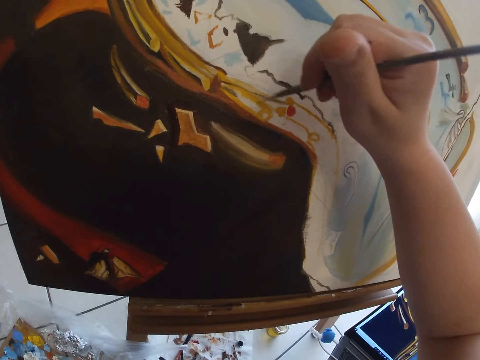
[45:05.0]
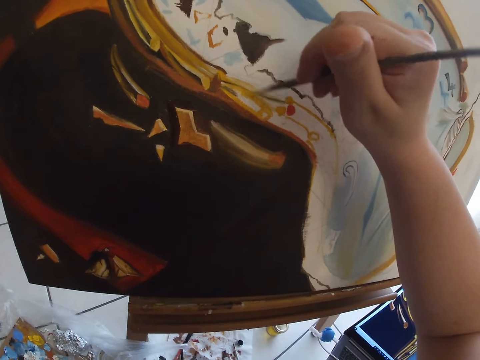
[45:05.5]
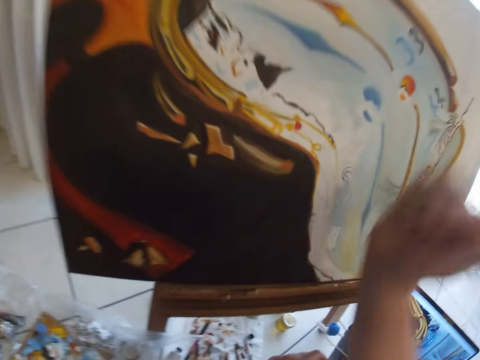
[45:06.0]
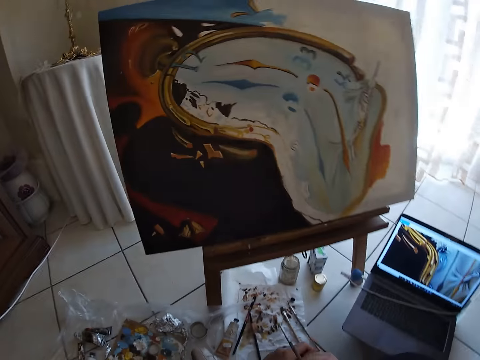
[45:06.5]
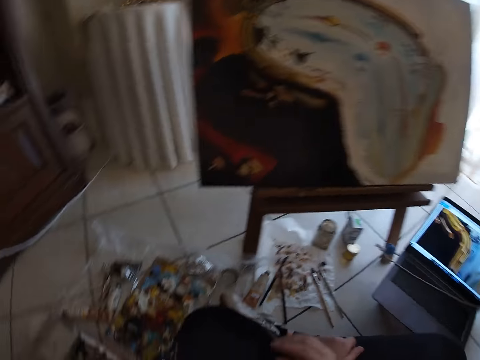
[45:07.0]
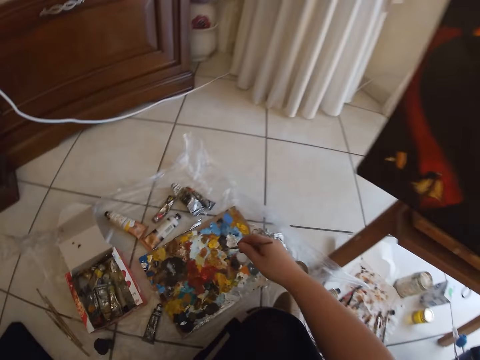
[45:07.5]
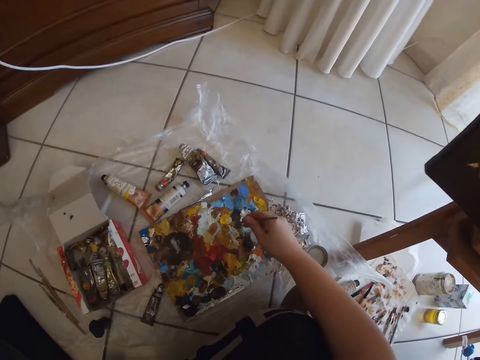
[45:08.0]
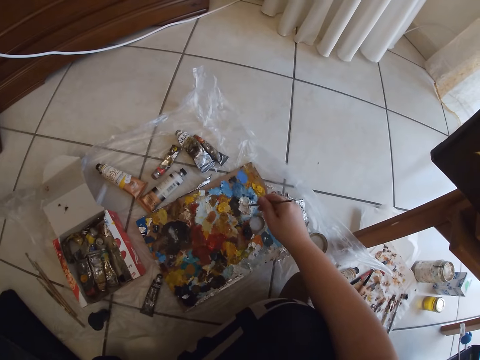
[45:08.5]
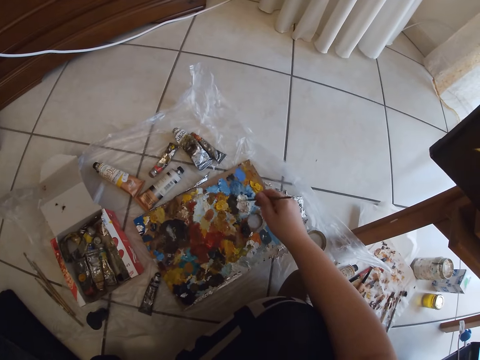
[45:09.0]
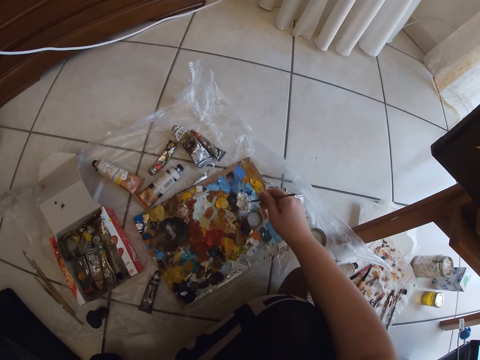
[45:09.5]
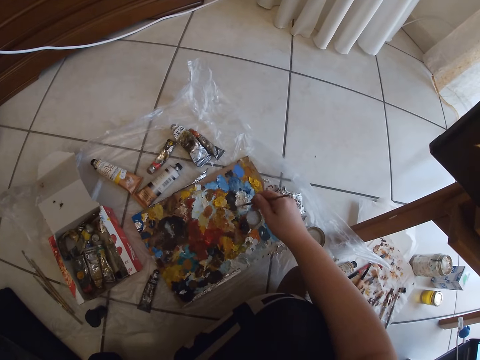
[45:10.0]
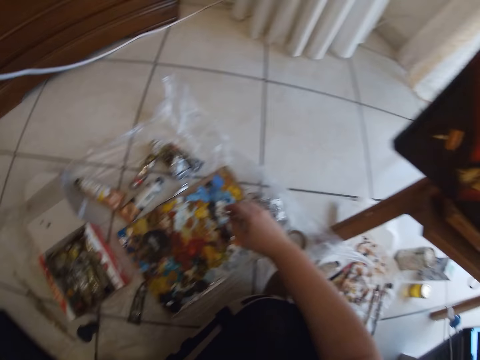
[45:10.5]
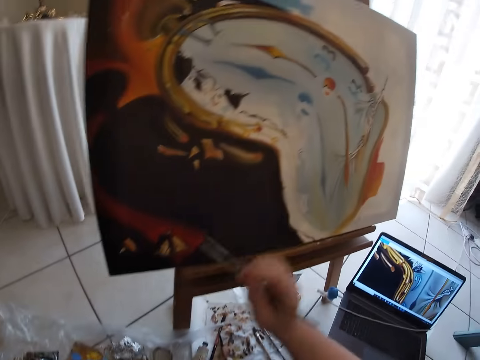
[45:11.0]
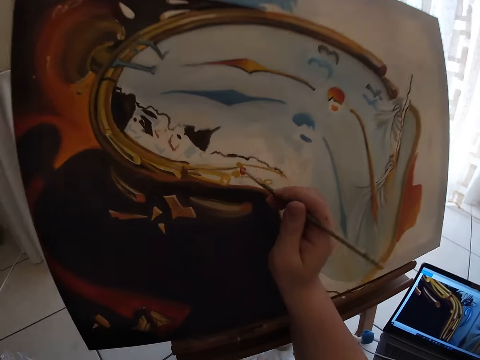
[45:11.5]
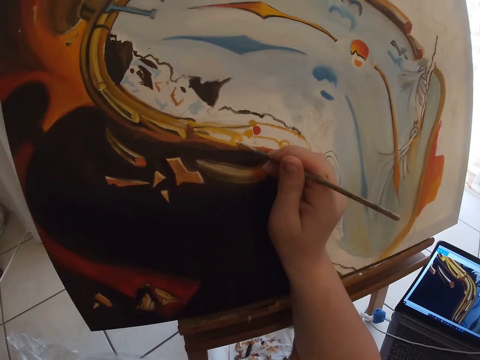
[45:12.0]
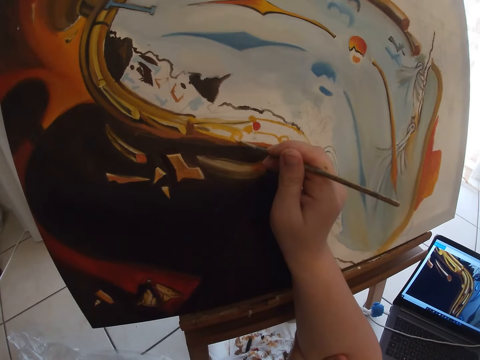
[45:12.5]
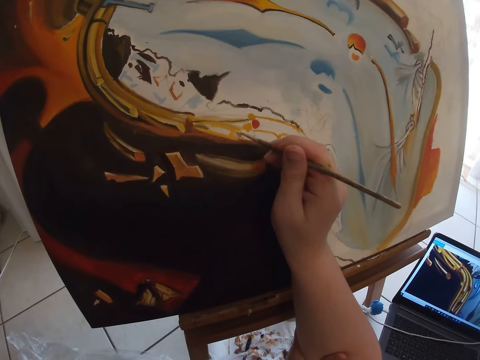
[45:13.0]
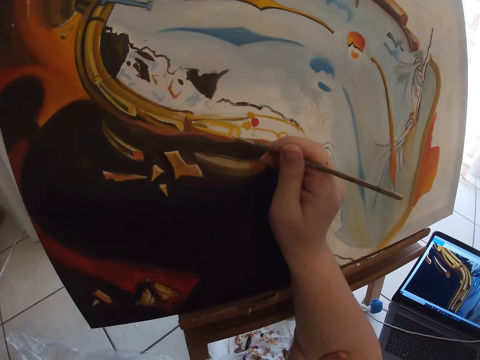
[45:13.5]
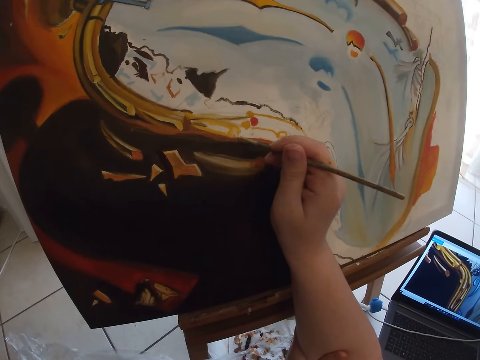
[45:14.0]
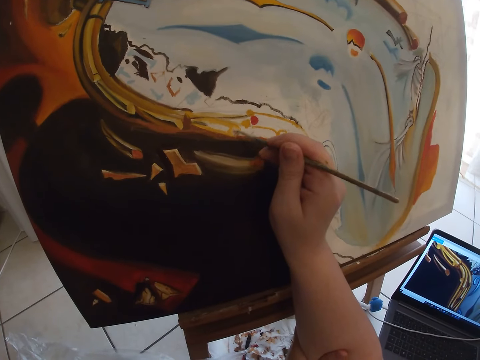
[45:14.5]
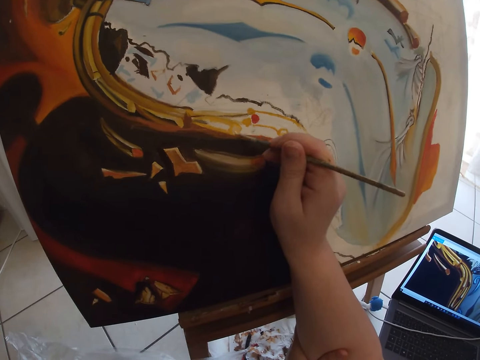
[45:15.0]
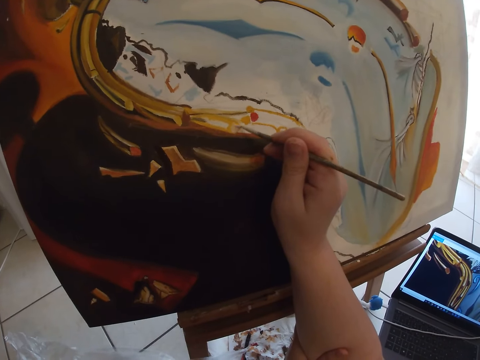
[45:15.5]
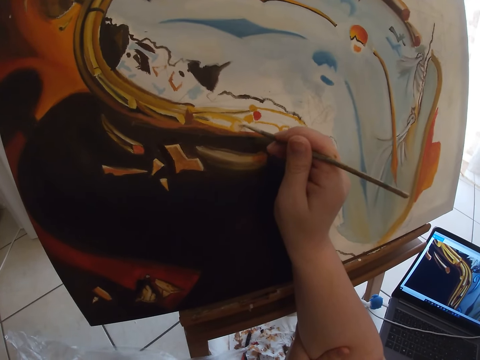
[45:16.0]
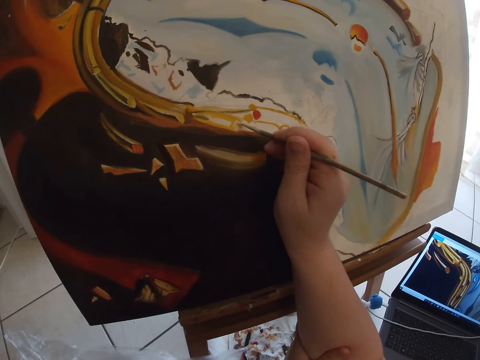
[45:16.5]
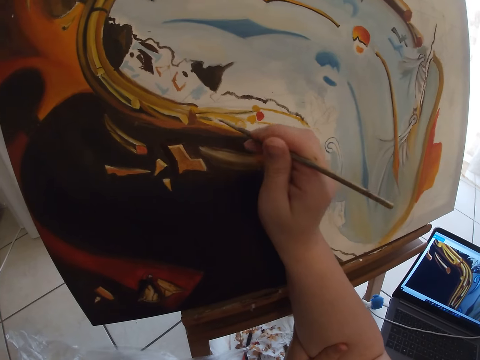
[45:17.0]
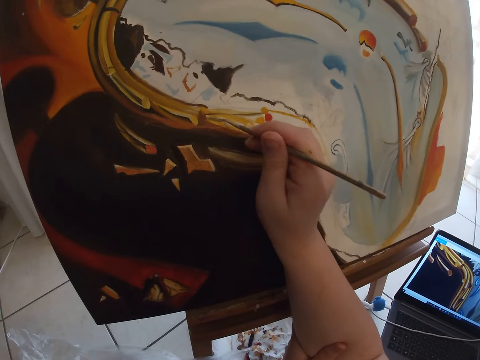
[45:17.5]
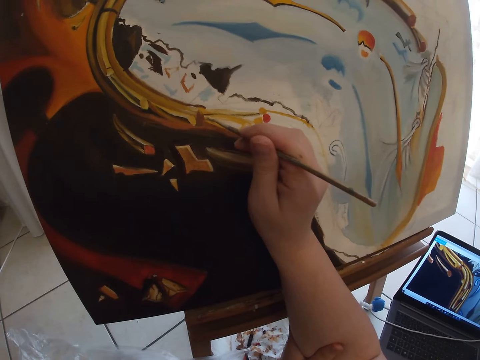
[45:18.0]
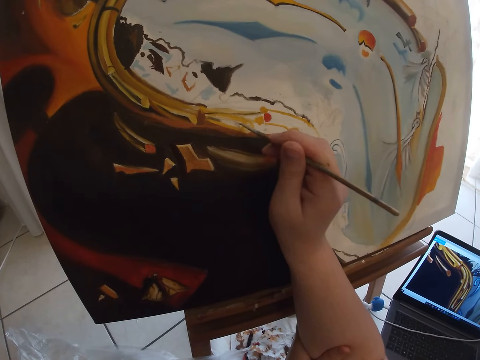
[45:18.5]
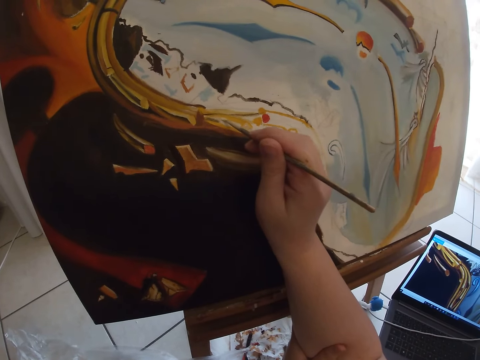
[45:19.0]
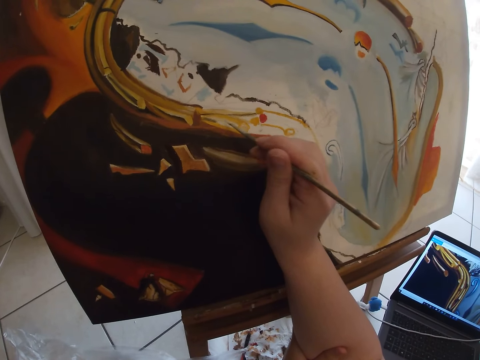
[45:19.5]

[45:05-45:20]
The camera wearer takes paint from the paint board on the ground with the paintbrush in his right hand. He mixes paints on the paint board with the paintbrush in his right hand. He paints the canvas with the paintbrush in his right hand.

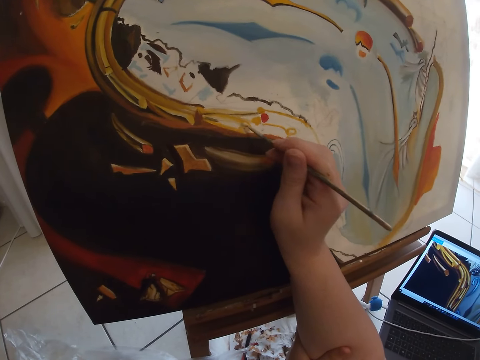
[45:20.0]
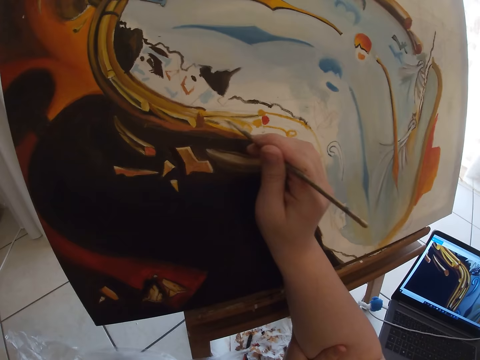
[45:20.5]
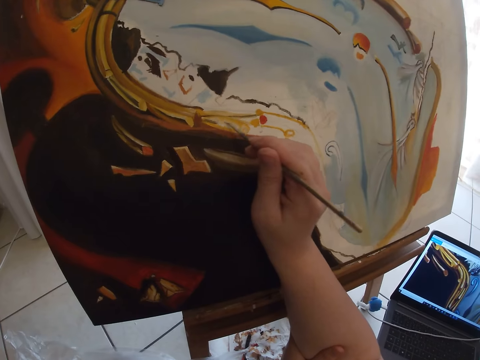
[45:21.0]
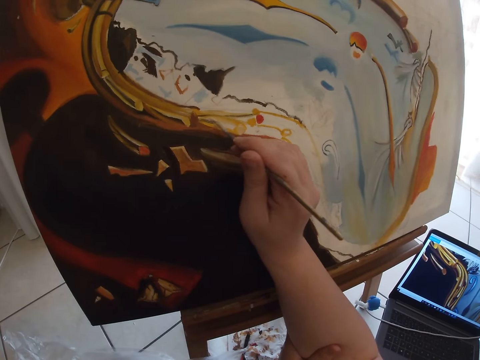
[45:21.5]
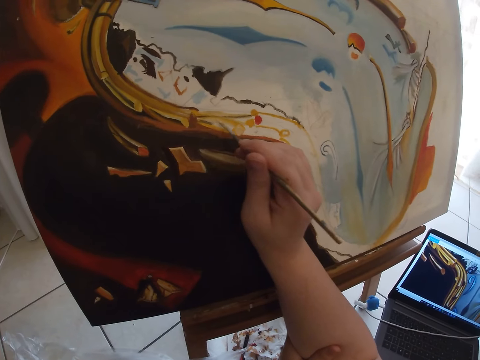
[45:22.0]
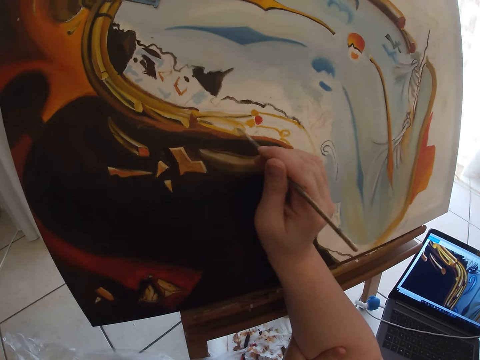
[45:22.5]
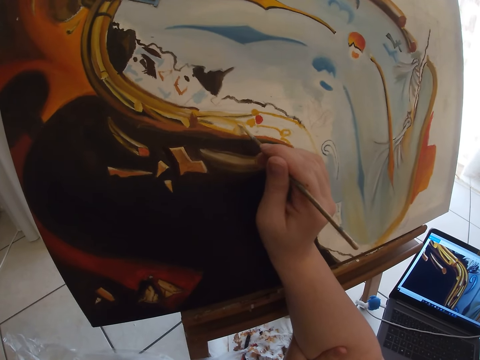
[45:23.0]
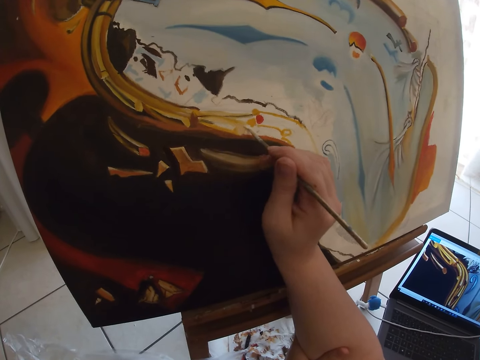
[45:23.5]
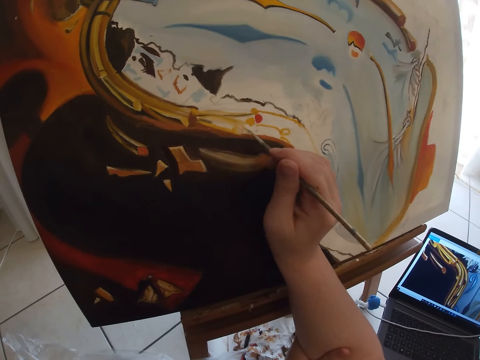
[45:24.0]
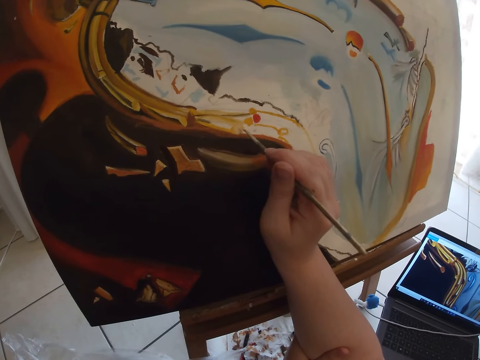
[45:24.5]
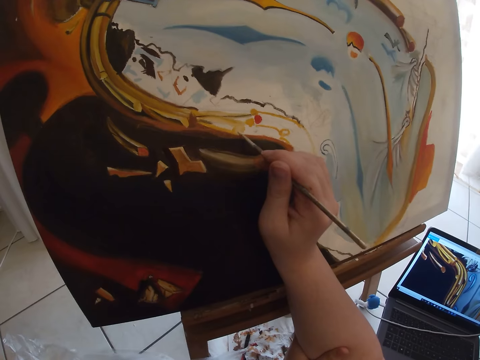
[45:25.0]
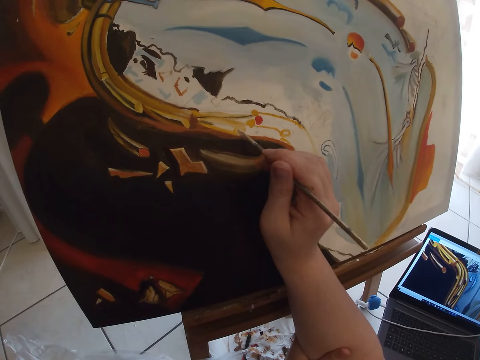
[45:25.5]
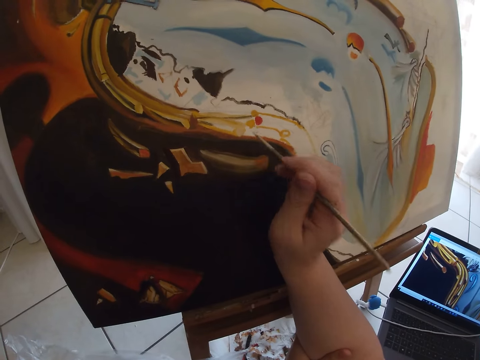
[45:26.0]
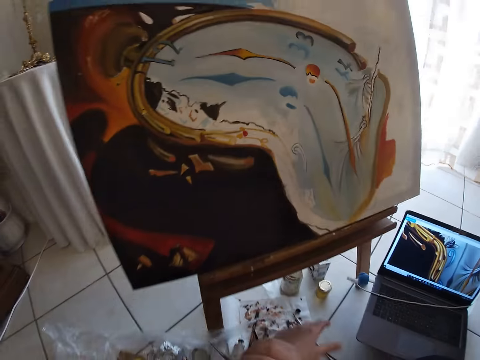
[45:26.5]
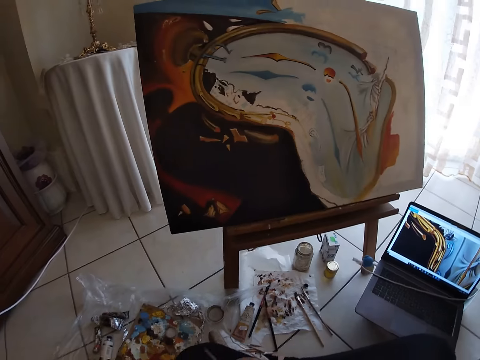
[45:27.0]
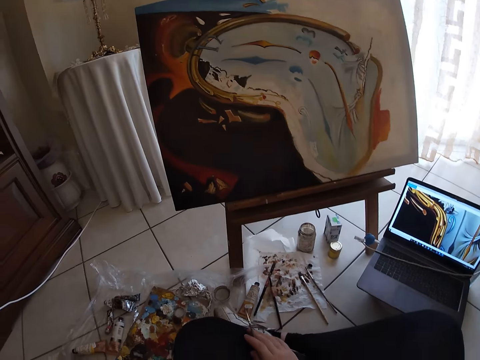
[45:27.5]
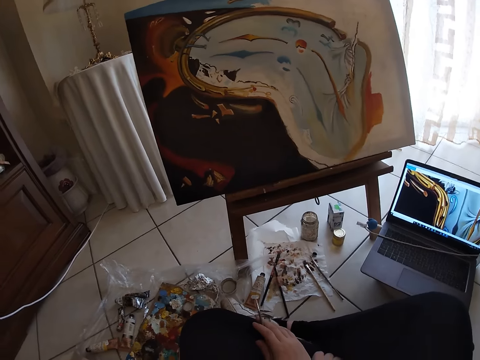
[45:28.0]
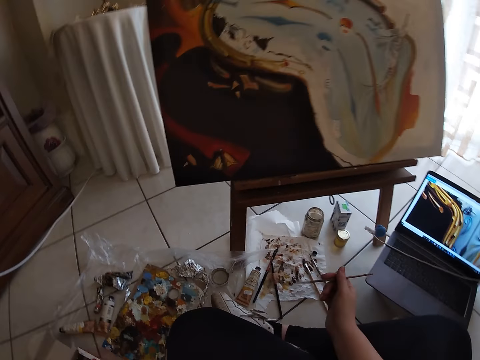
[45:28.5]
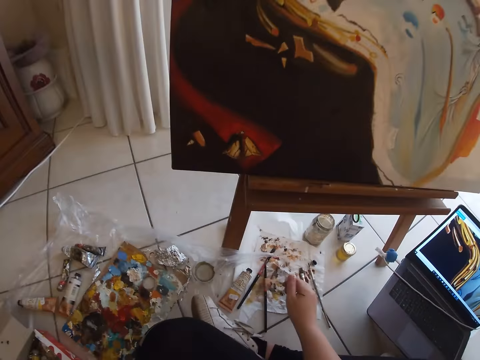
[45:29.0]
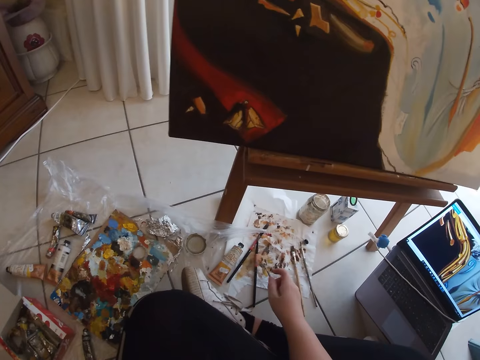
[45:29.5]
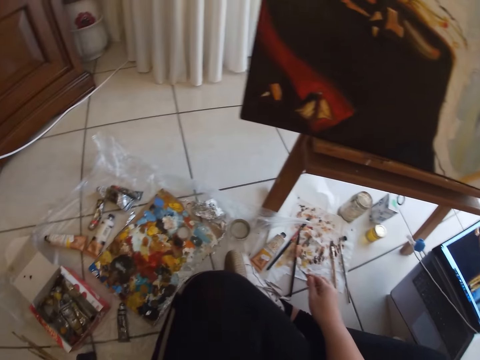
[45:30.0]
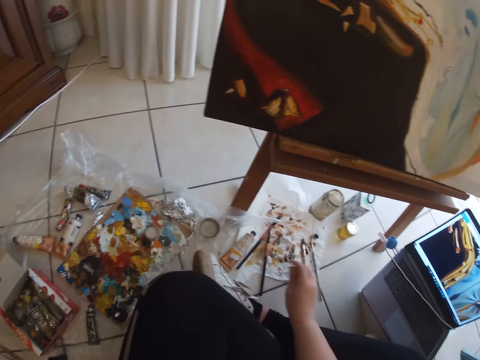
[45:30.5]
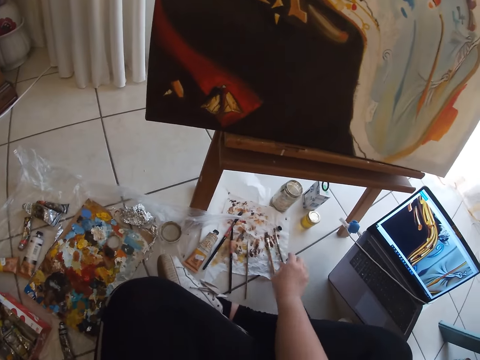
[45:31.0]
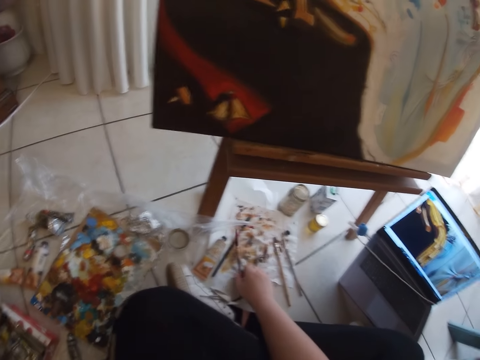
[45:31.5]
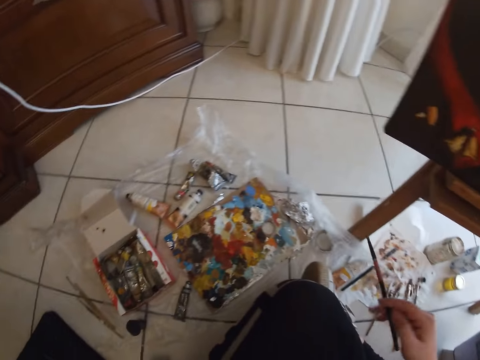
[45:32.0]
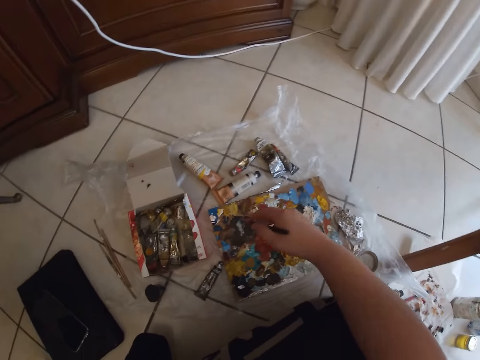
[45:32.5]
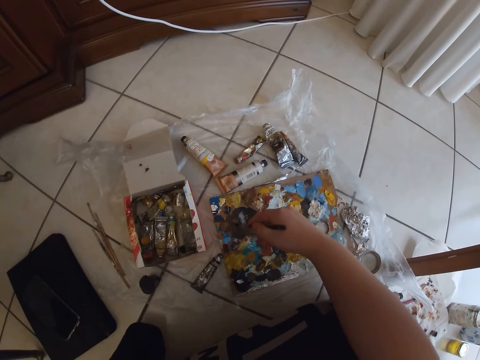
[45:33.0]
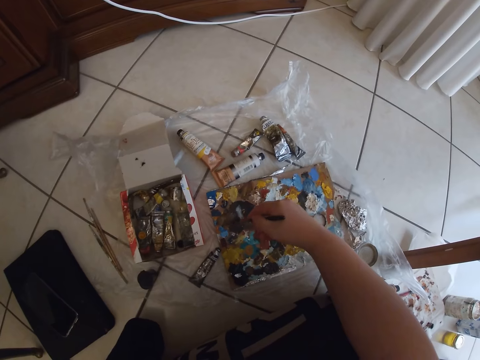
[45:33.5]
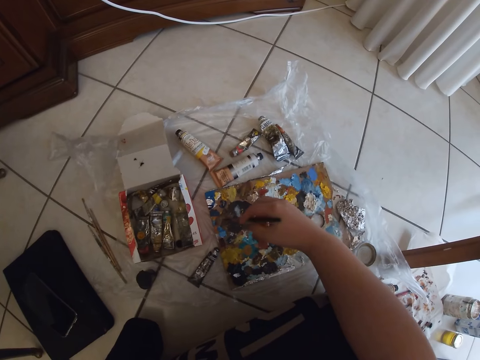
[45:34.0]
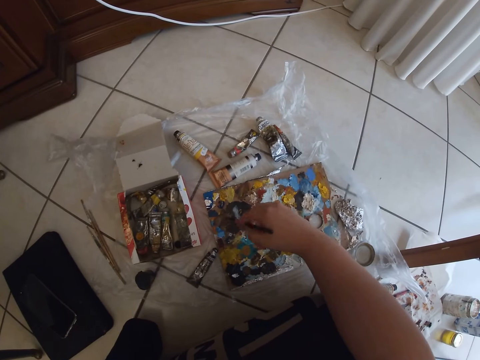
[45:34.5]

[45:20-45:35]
The camera wearer drops the paintbrush in his right hand on the paper lying on the ground. He picks up a paintbrush from the paper lying on the ground with his right hand. He takes paint from the paint board on the ground with the paintbrush in his right hand.
